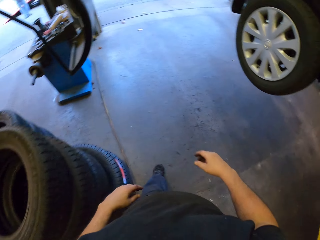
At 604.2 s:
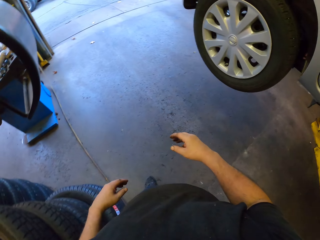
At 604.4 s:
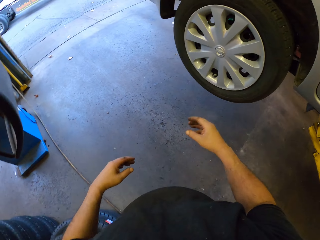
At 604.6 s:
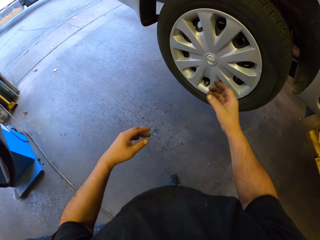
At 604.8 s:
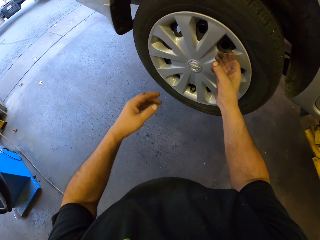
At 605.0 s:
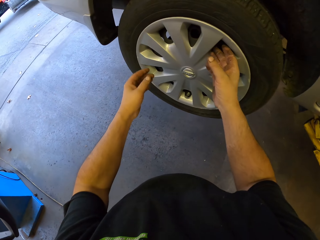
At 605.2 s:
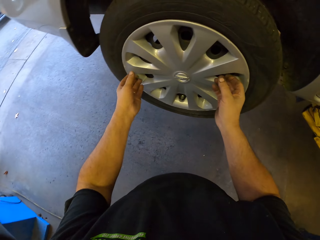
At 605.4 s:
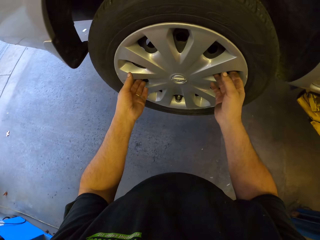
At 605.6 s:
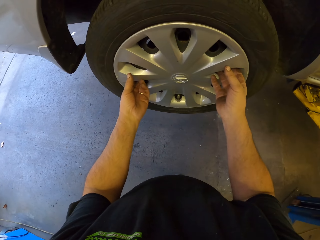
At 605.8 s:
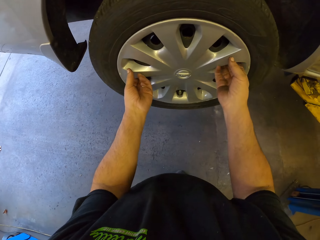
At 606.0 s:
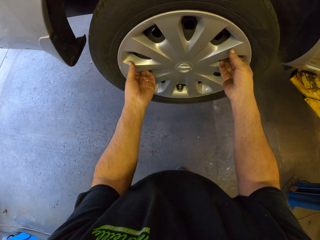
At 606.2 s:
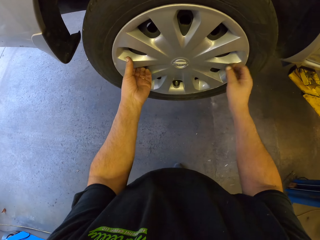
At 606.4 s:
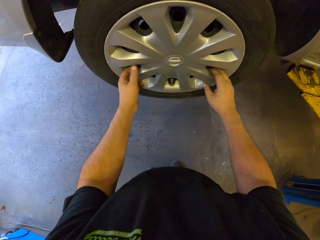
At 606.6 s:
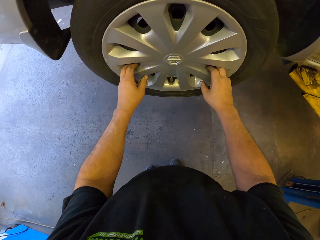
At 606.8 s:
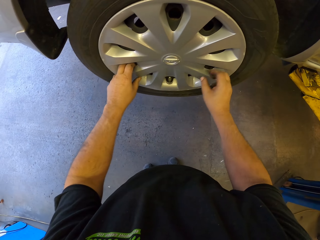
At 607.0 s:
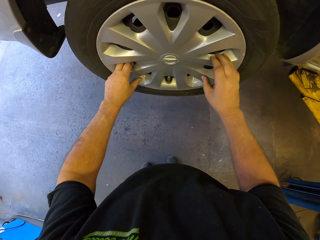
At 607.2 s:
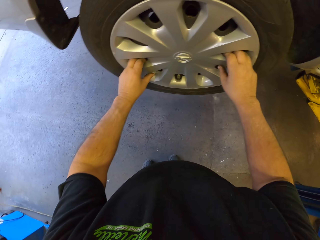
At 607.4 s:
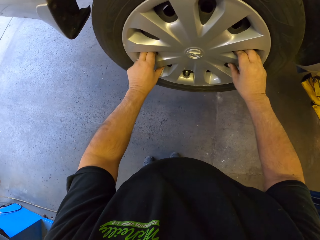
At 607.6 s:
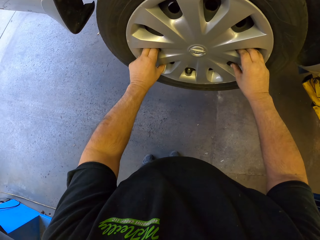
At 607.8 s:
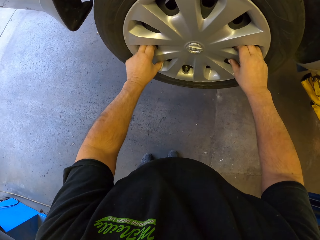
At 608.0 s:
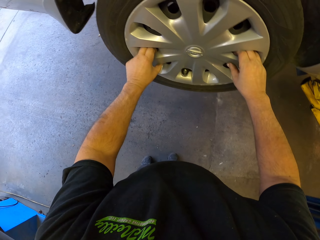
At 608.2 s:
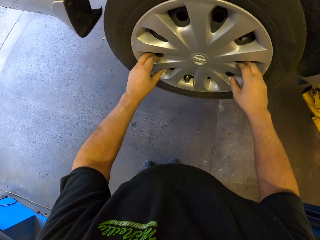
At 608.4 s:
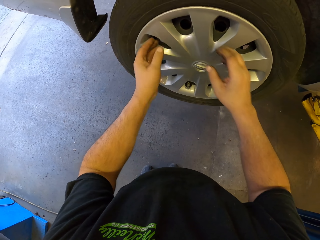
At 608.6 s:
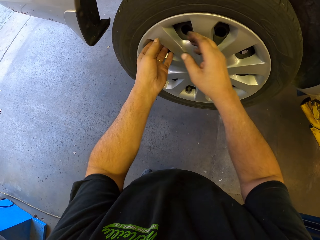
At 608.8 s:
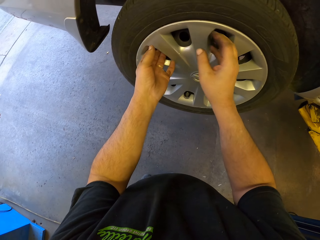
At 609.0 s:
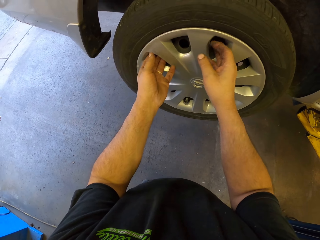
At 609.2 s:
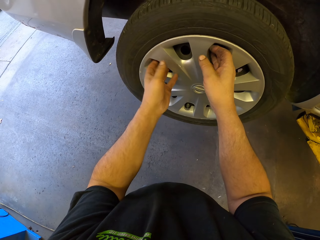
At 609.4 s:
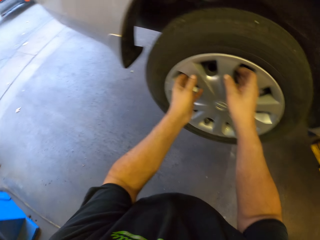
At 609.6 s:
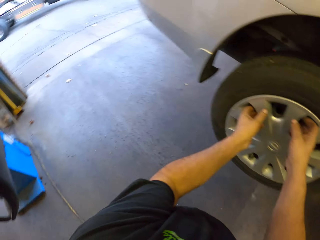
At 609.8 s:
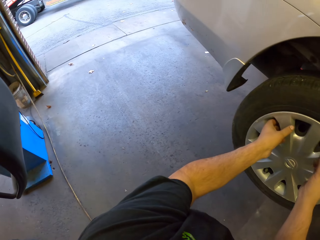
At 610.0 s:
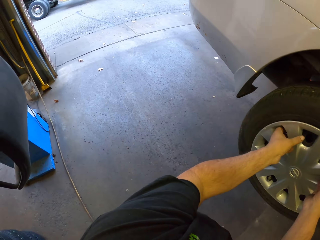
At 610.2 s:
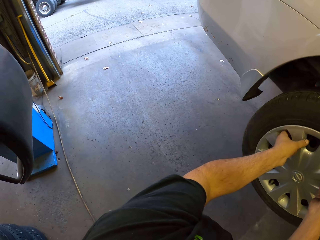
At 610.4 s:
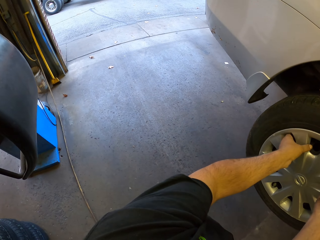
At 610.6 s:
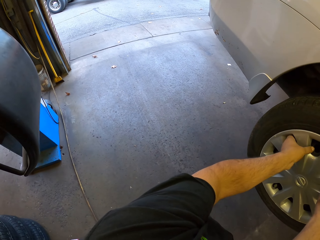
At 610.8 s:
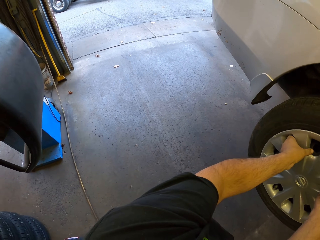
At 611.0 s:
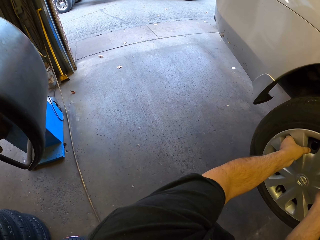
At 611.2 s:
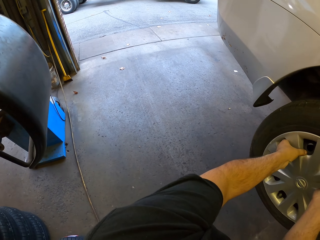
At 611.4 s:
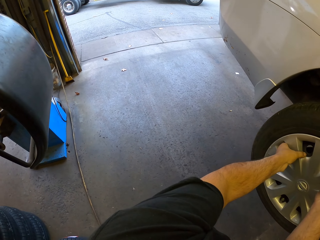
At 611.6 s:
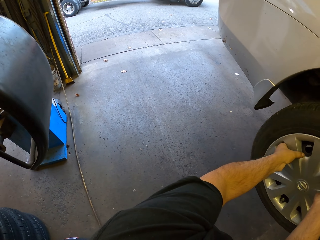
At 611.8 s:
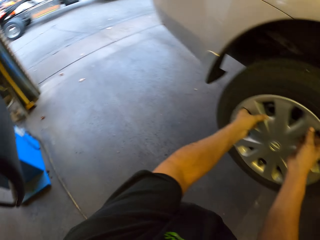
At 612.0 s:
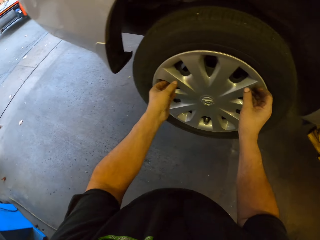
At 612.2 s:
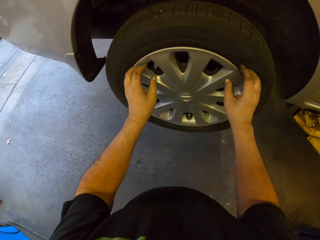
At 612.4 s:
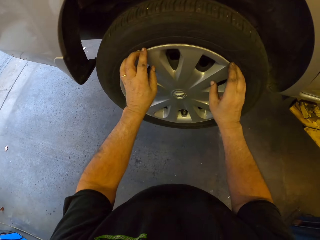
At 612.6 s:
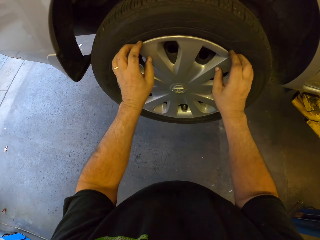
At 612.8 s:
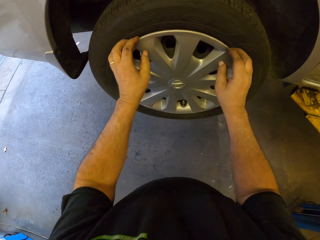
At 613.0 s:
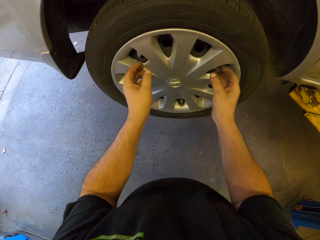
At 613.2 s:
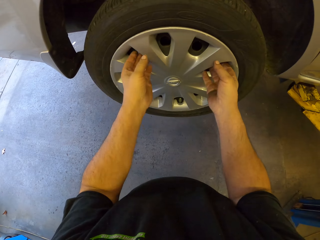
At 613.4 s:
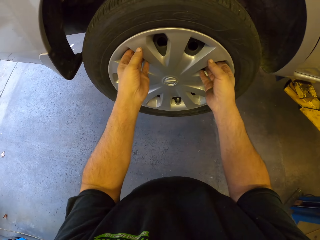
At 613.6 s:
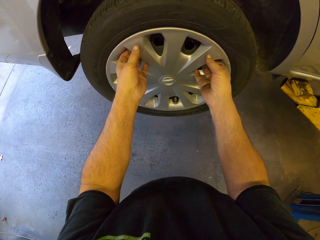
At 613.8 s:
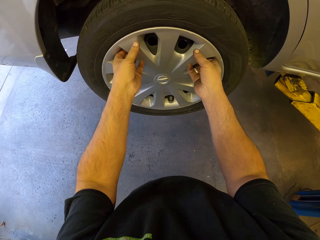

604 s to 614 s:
The camera wearer holds a wheel cup. They adjust a wheel on a car. They look around a garage. They adjust the wheel on the car.

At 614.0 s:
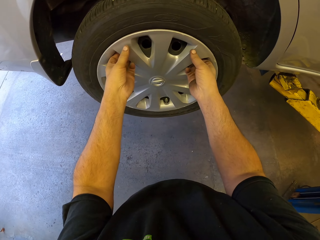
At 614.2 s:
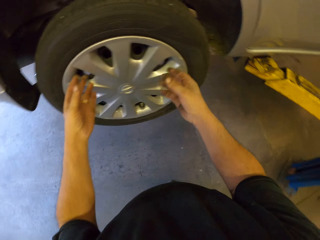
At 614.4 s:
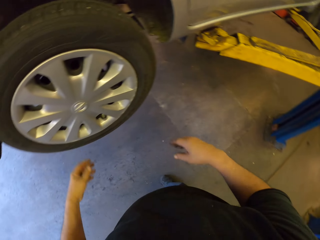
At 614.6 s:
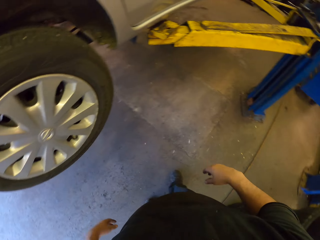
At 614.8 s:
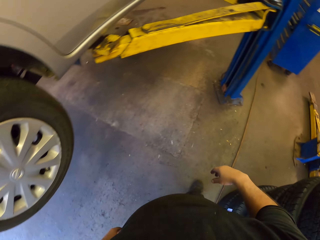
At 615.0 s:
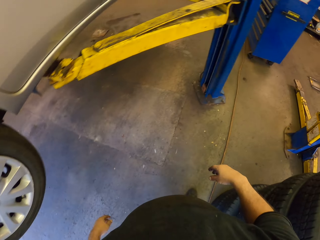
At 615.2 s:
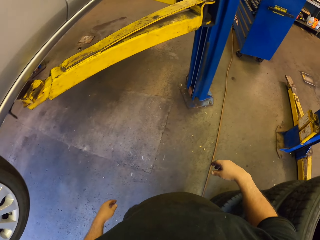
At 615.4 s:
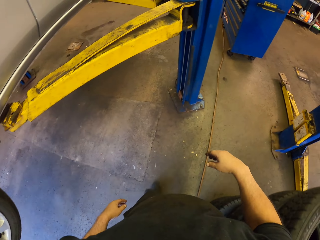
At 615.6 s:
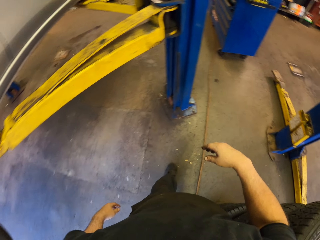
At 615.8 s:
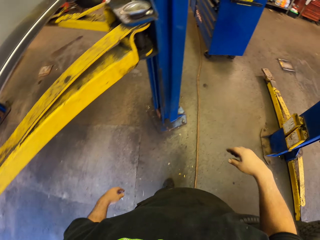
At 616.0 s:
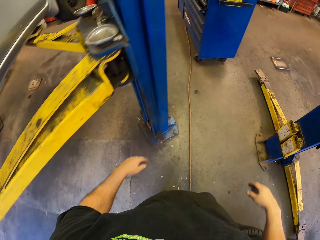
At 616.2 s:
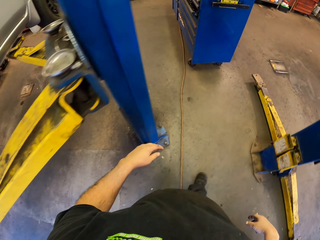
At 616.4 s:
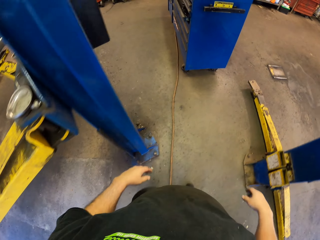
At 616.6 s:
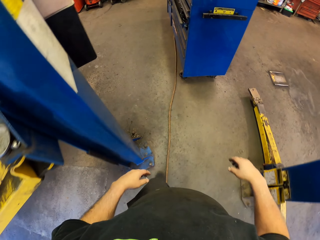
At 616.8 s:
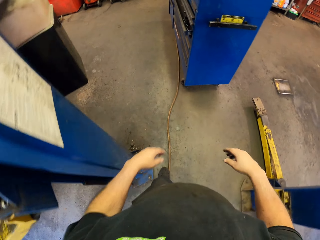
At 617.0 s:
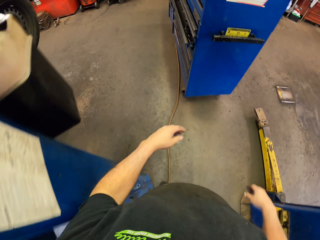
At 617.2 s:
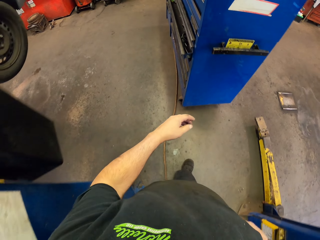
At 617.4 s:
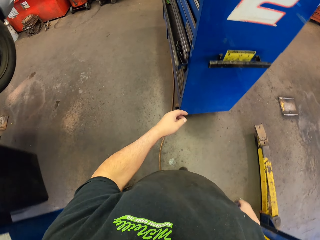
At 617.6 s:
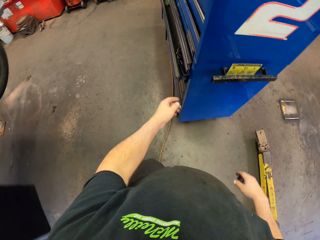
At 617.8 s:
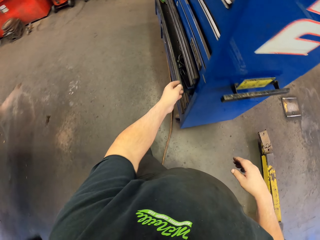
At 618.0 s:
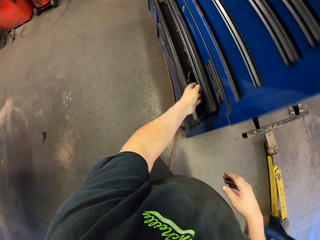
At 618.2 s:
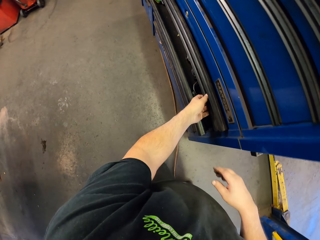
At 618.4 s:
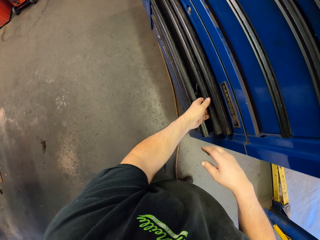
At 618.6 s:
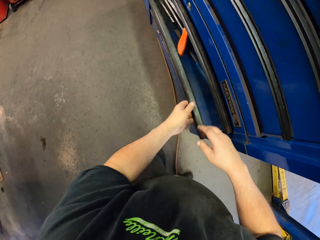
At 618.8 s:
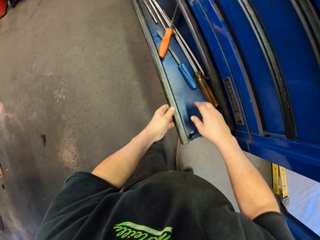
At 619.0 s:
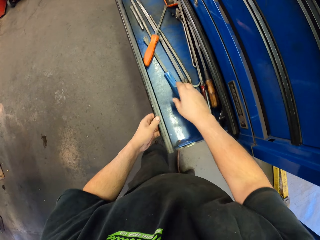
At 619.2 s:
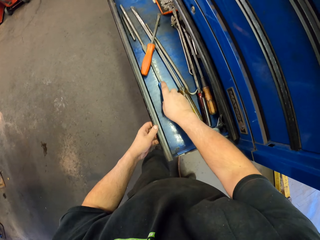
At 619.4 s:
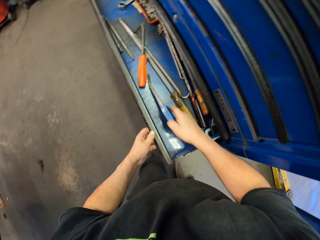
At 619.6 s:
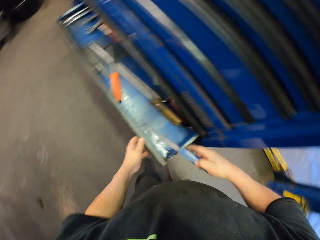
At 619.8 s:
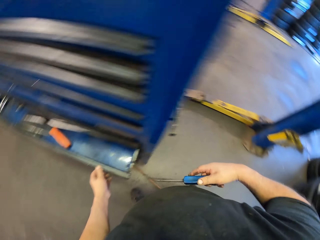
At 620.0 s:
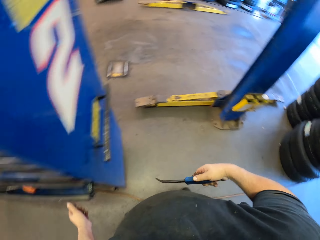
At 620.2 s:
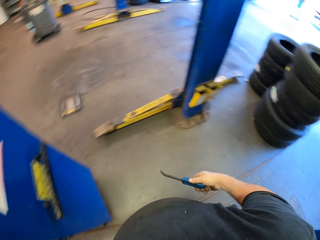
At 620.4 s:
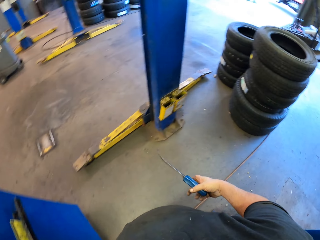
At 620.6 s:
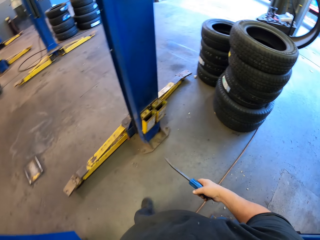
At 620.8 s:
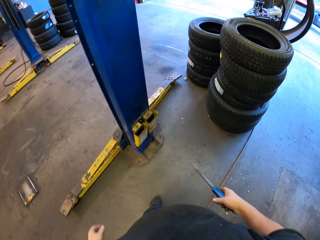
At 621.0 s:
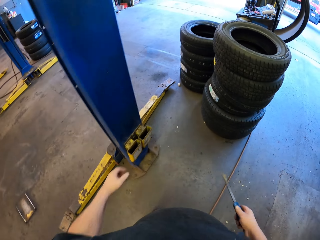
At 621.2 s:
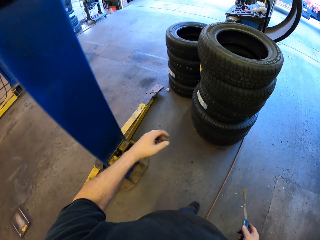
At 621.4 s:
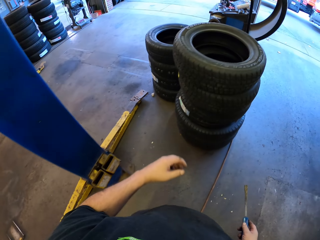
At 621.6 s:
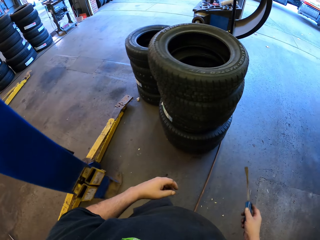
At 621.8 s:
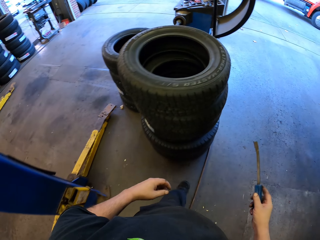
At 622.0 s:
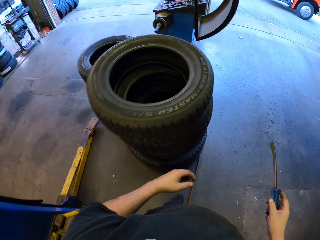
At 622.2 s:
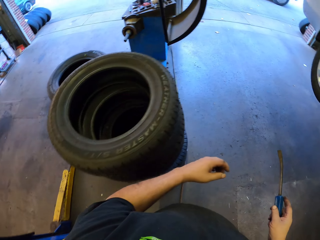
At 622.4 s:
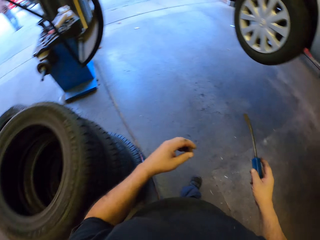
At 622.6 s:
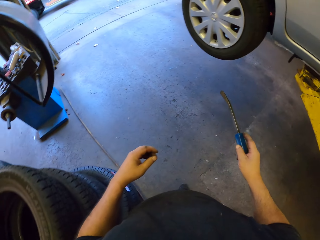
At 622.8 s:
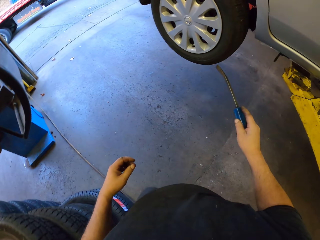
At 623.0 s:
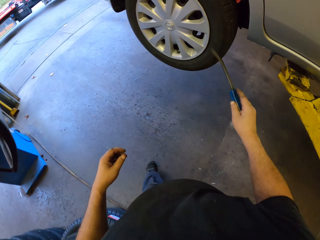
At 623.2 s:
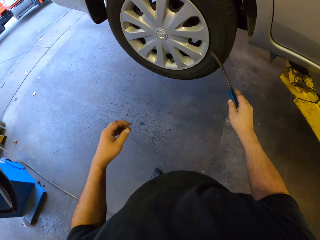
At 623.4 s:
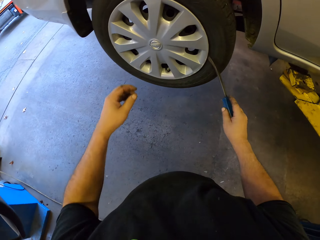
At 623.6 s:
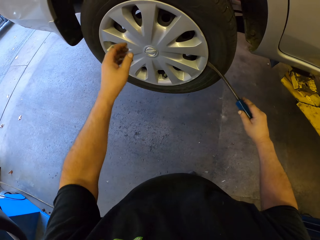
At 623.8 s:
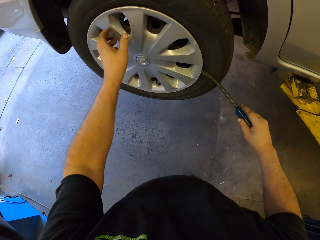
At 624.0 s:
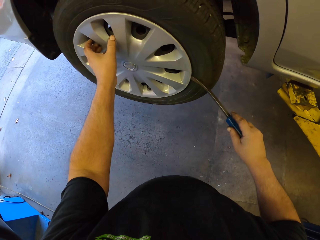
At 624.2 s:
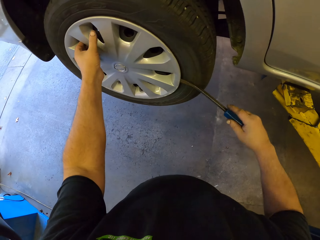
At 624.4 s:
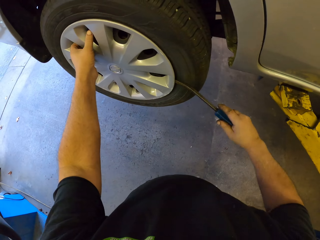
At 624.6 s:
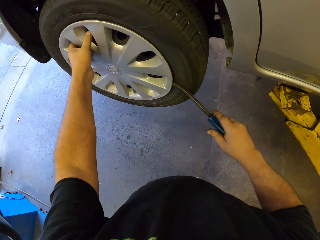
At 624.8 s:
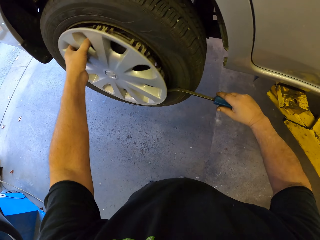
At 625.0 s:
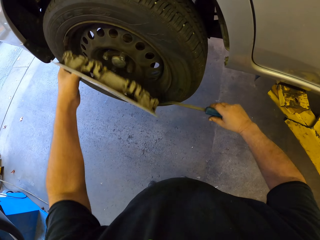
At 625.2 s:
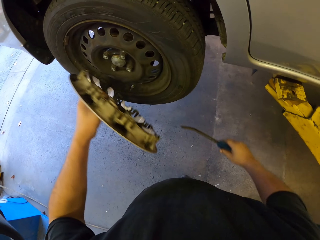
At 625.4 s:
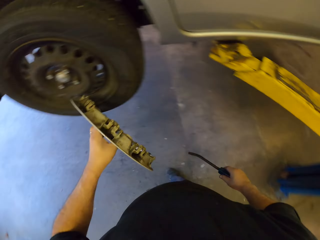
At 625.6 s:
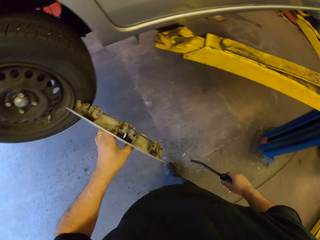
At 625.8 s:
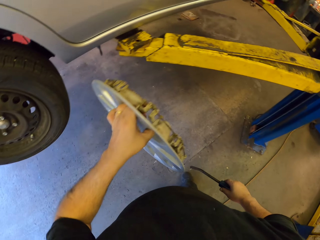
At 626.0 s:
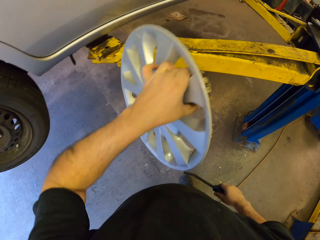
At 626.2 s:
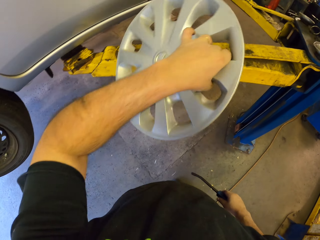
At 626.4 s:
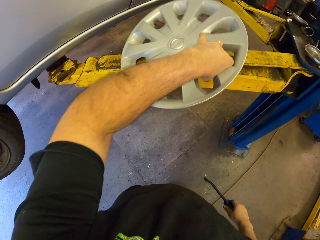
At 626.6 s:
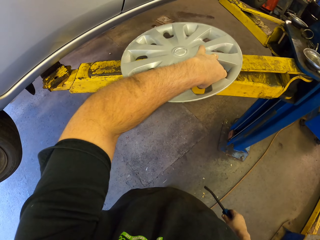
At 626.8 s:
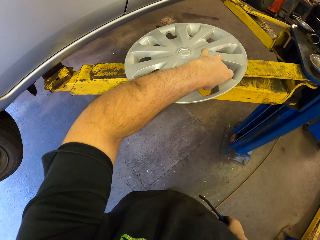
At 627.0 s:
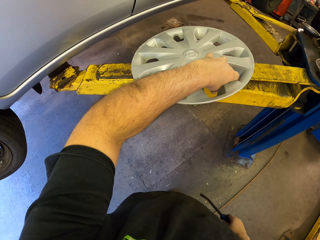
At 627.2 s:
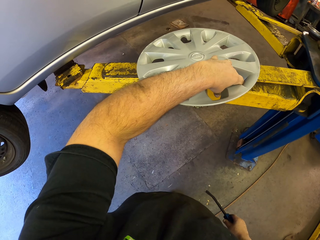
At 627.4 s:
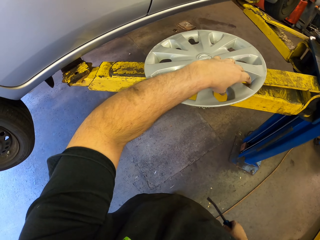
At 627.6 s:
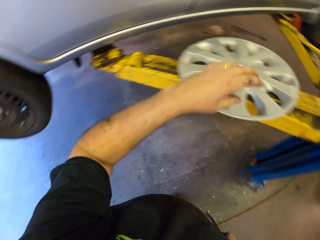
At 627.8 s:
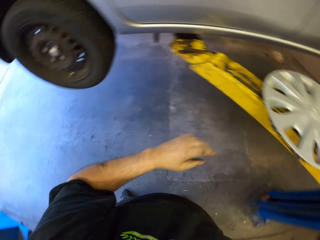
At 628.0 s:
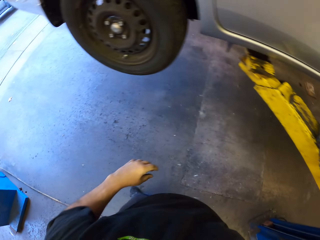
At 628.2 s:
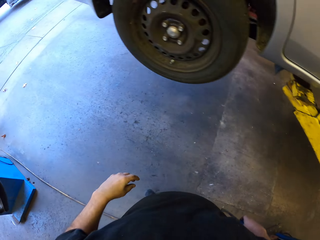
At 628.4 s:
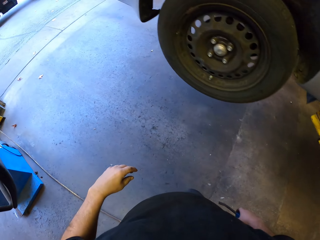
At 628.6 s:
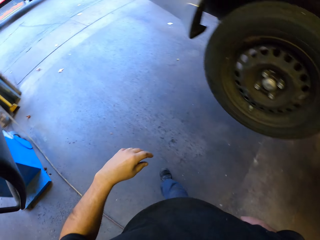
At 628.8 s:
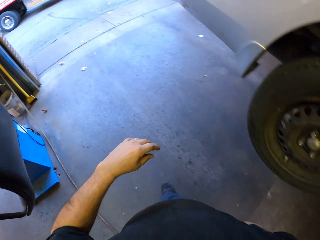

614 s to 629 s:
The camera wearer walks around a garage. They open a drawer. They pick up a screwdriver from the drawer. They walk around the garage. They hook the screwdriver on a wheel cup. They remove a part of a wheel with the screwdriver. They put down the part of the wheel on a metal rod.
